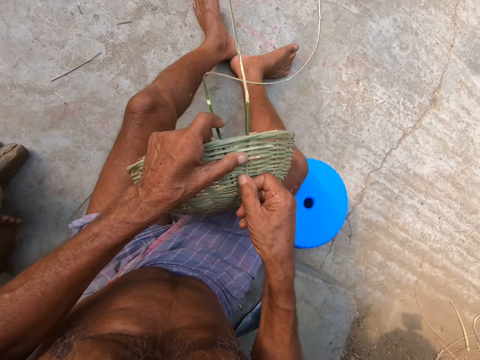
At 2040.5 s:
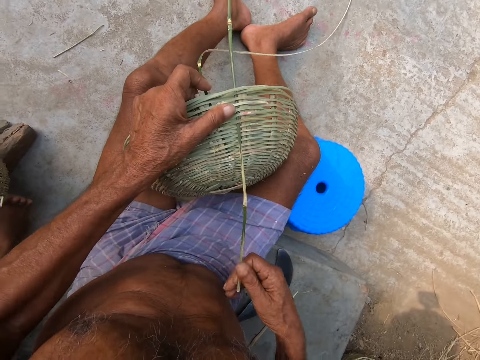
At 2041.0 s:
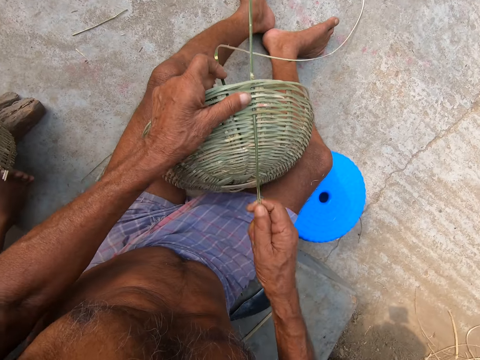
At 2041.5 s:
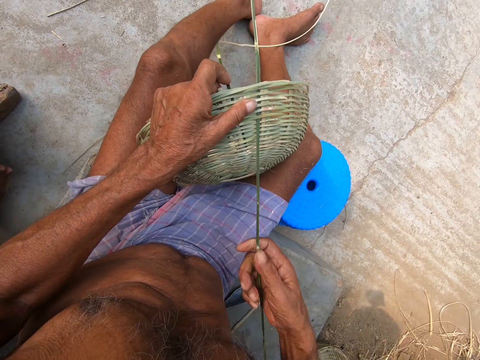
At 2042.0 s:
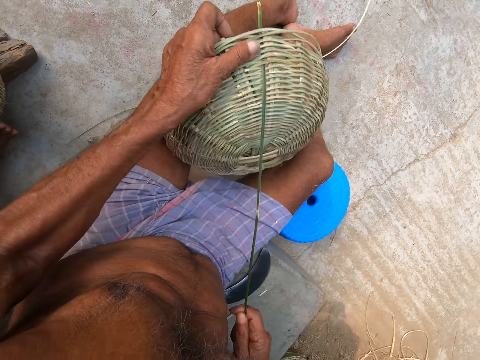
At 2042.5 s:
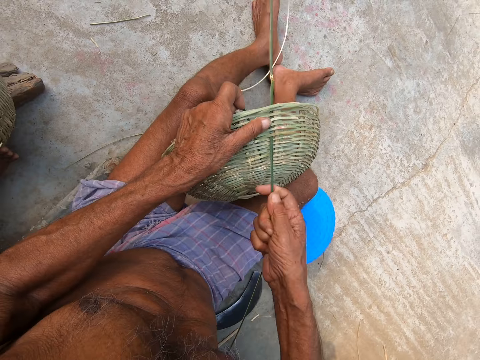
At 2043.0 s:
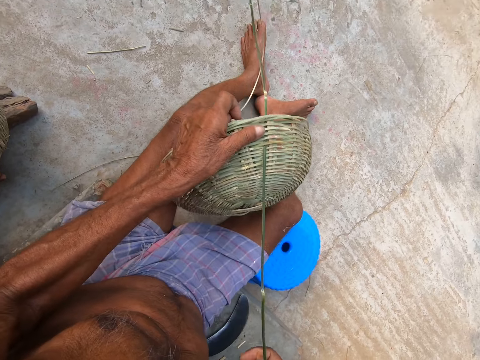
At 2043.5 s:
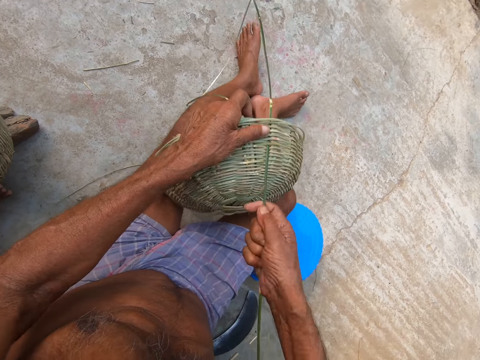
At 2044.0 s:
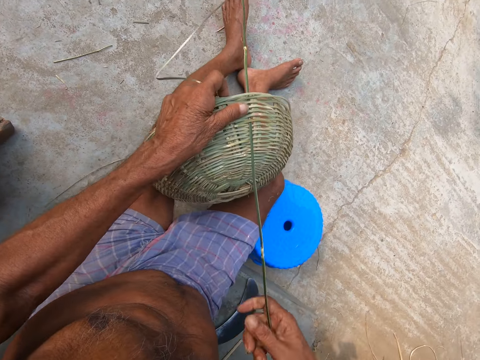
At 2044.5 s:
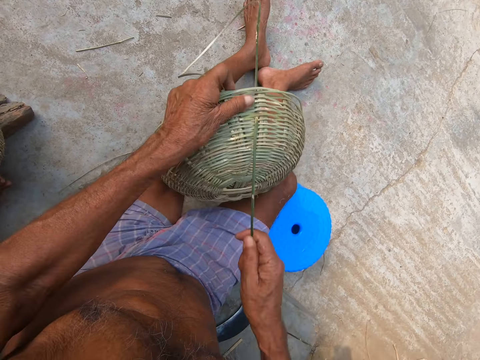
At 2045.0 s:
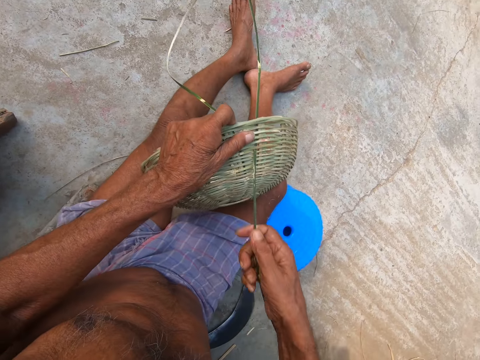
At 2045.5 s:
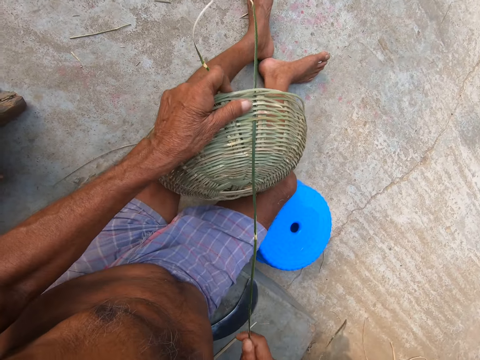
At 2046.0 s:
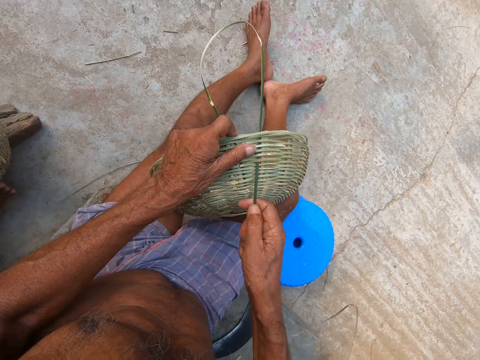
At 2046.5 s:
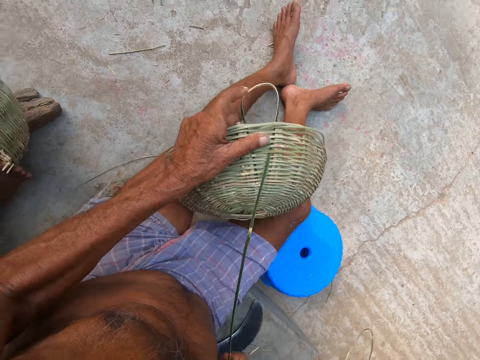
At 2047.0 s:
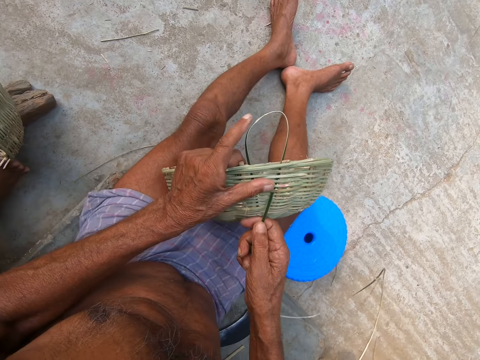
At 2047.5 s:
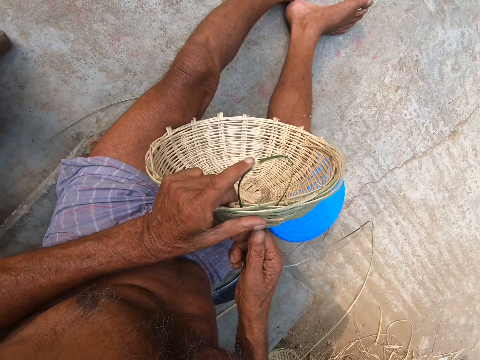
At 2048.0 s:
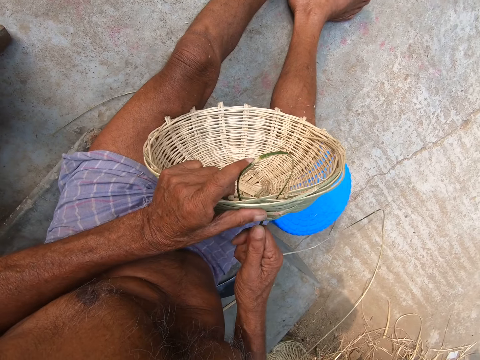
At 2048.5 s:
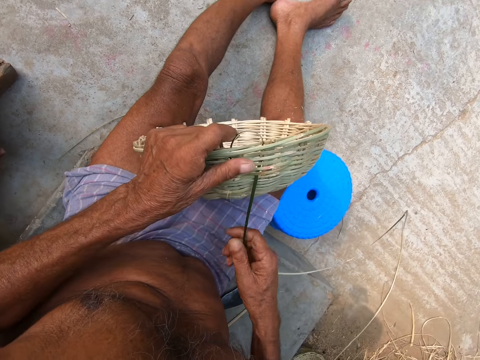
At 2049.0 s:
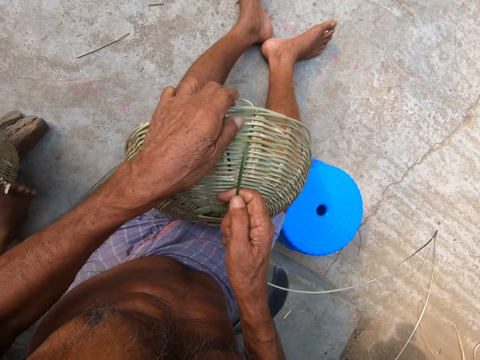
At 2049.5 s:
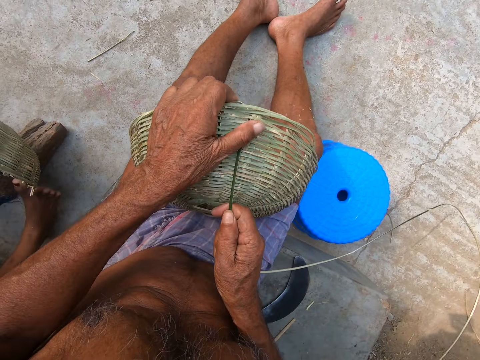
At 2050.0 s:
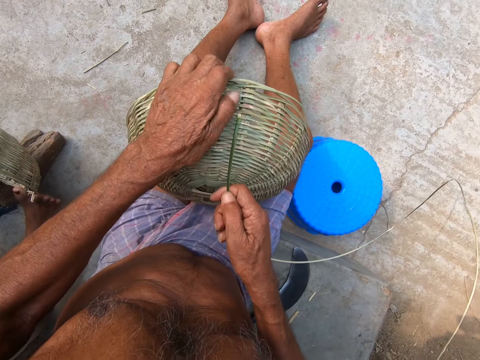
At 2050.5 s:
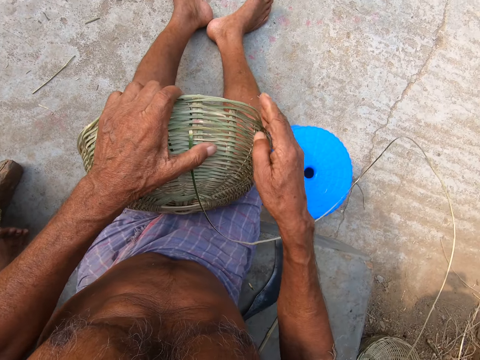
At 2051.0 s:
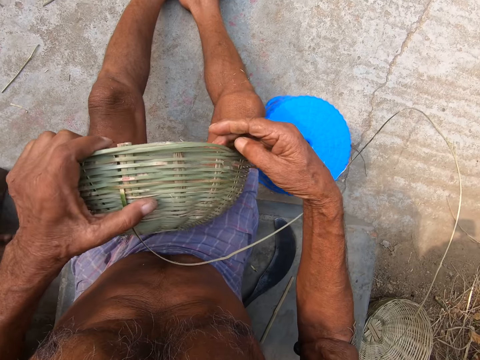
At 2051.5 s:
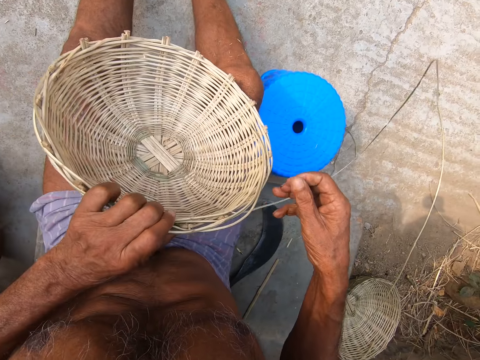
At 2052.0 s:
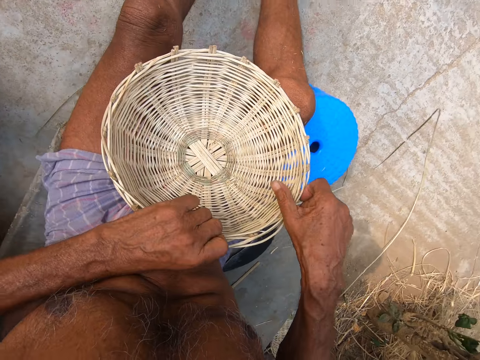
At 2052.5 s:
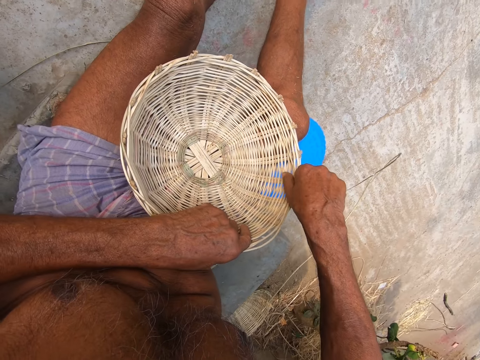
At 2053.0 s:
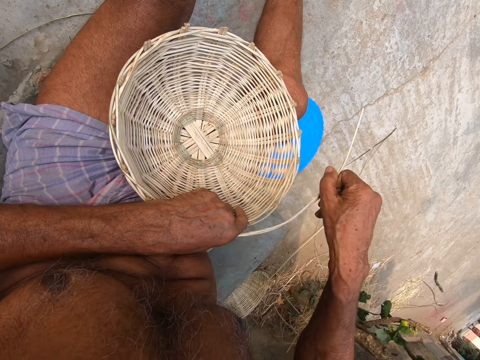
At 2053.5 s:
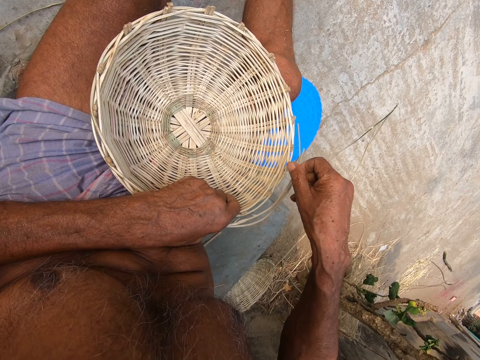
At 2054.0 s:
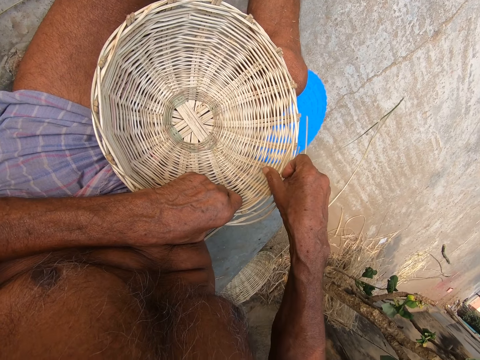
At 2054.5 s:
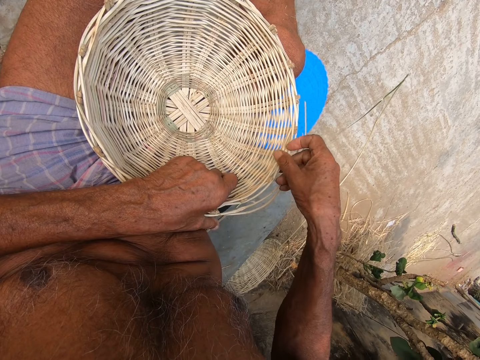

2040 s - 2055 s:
The camera wearer pulls the bamboo strip through the basket in his left hand with his right hand. He weaves the reed basket. He weaves the reed basket again. He turns the basket. He adjusts the bamboo strips on the basket with his right hand. He removes the reed on the basket.

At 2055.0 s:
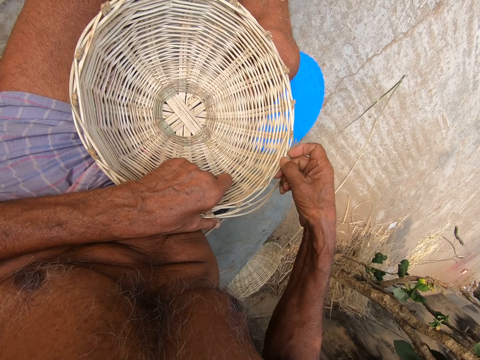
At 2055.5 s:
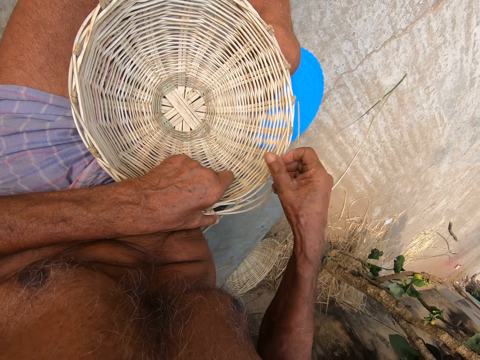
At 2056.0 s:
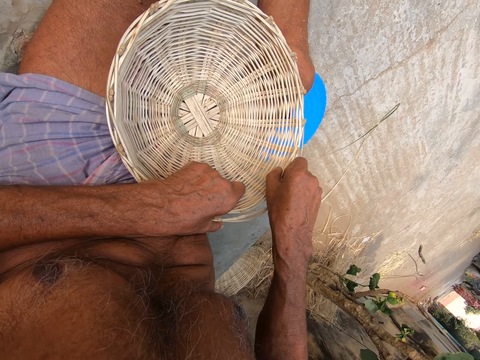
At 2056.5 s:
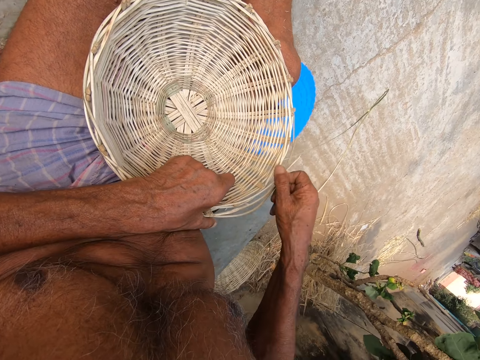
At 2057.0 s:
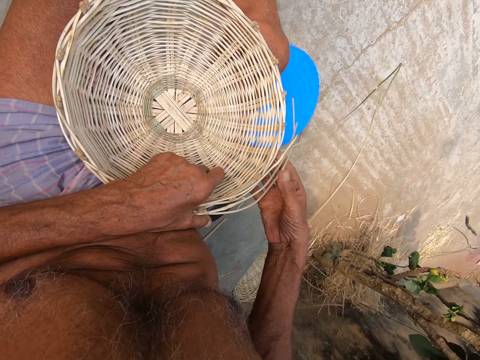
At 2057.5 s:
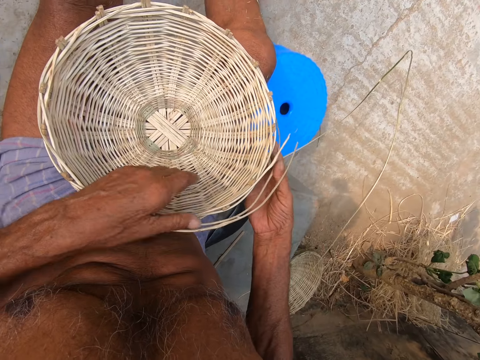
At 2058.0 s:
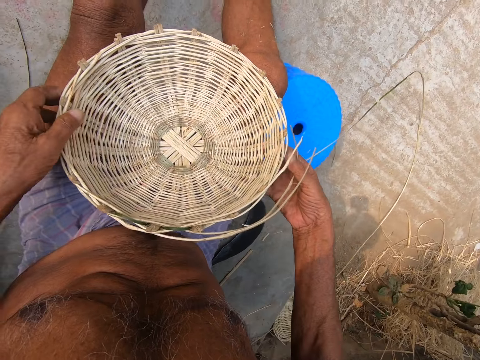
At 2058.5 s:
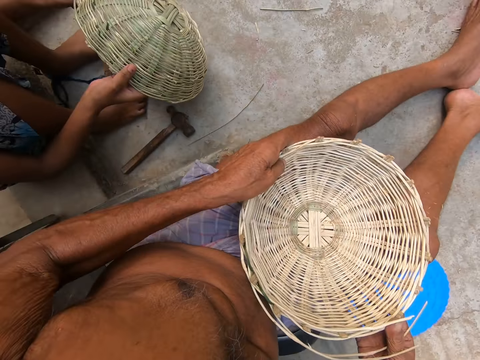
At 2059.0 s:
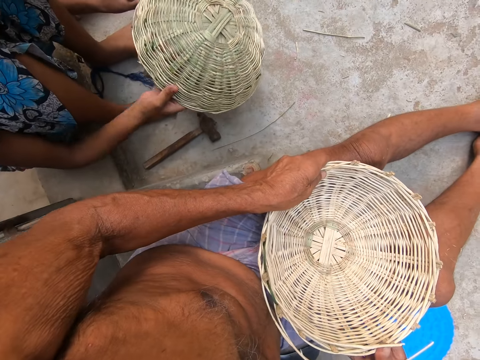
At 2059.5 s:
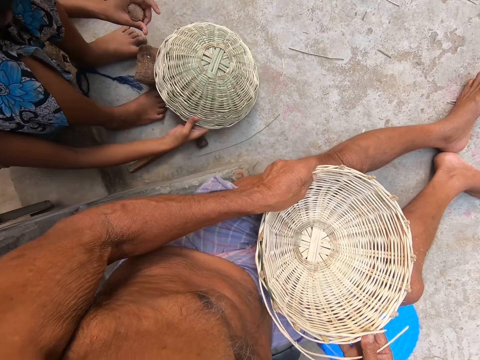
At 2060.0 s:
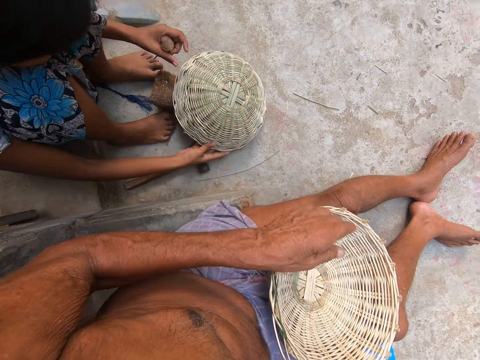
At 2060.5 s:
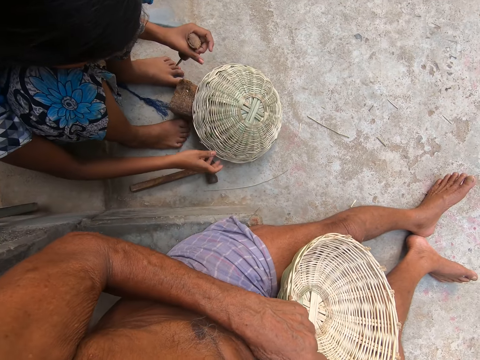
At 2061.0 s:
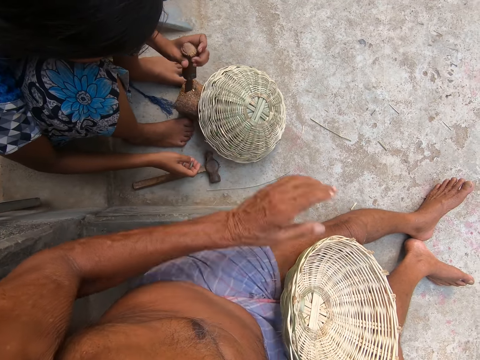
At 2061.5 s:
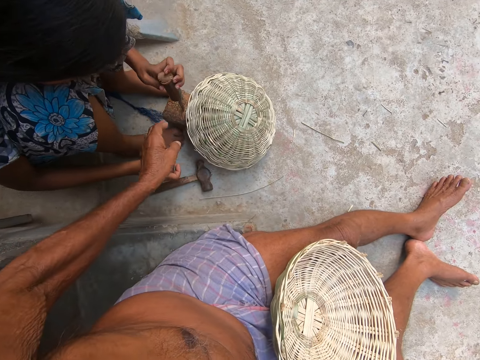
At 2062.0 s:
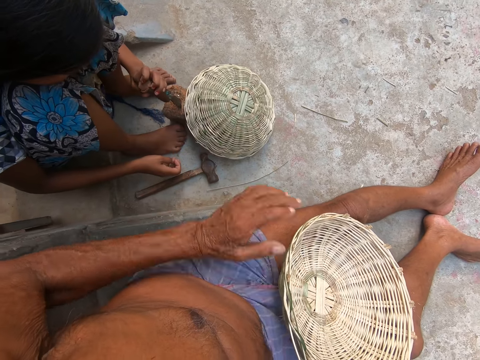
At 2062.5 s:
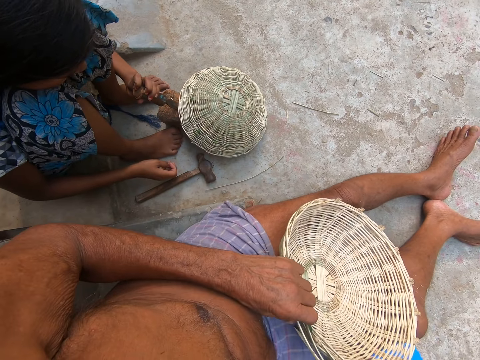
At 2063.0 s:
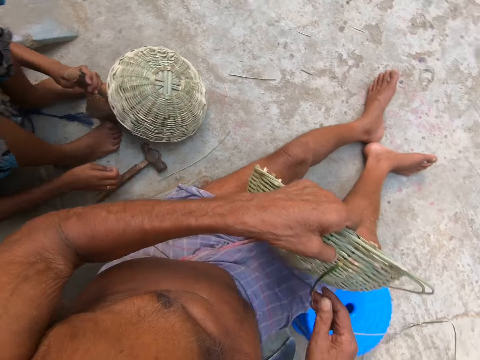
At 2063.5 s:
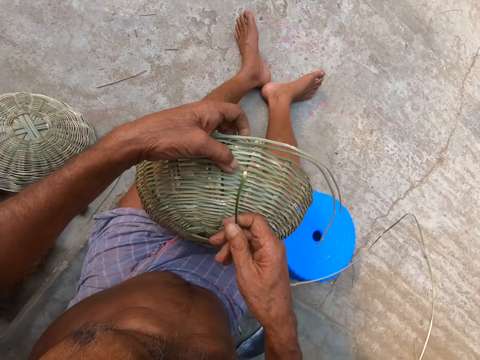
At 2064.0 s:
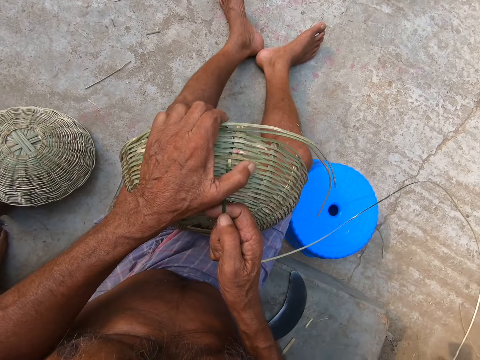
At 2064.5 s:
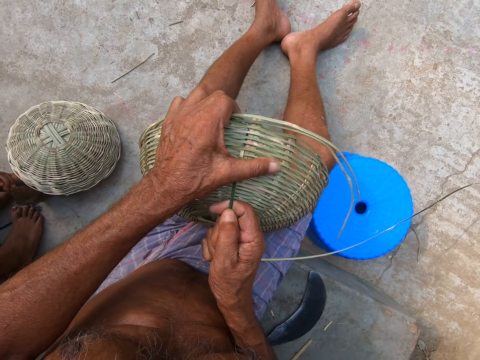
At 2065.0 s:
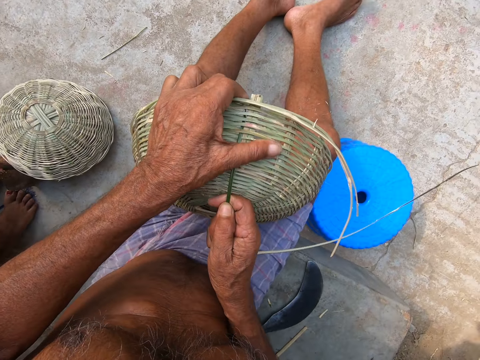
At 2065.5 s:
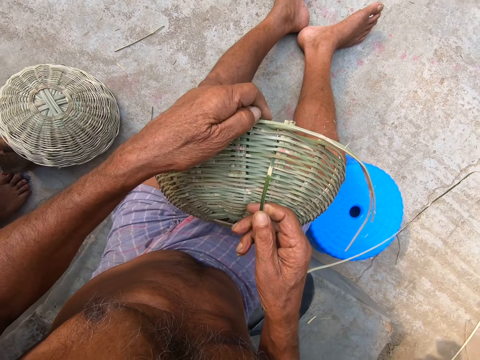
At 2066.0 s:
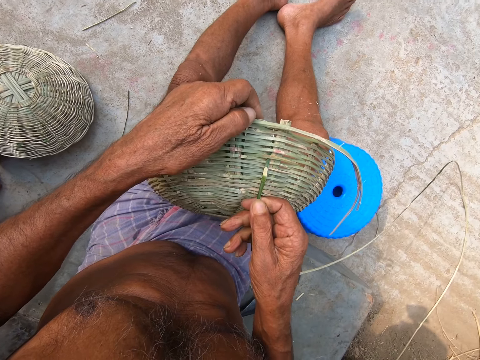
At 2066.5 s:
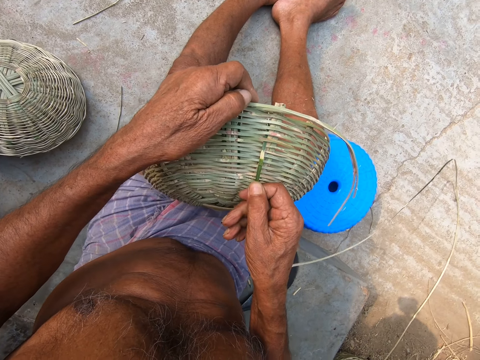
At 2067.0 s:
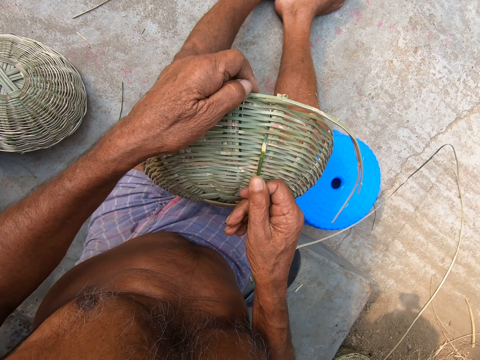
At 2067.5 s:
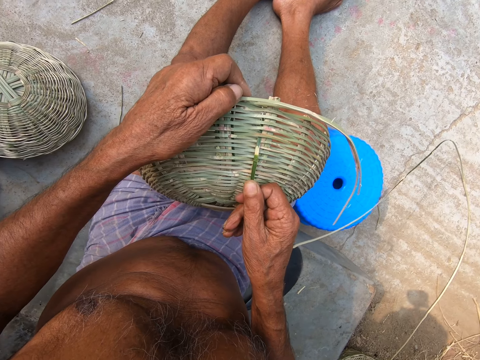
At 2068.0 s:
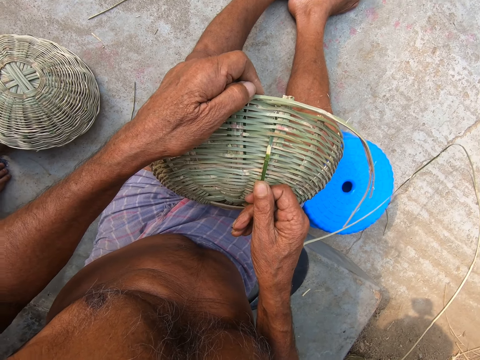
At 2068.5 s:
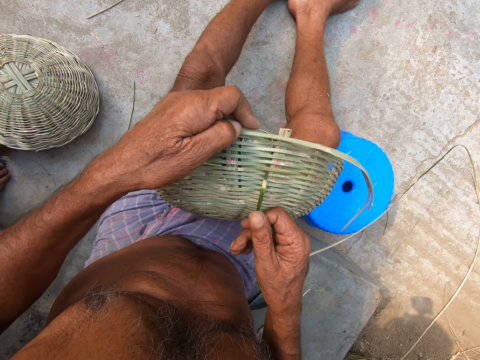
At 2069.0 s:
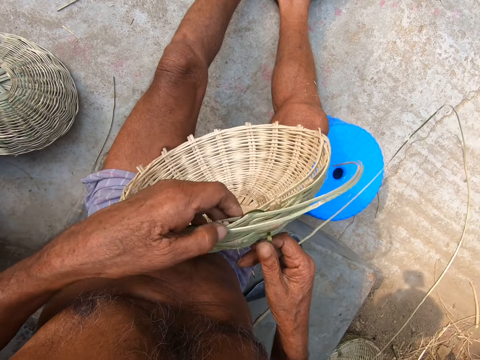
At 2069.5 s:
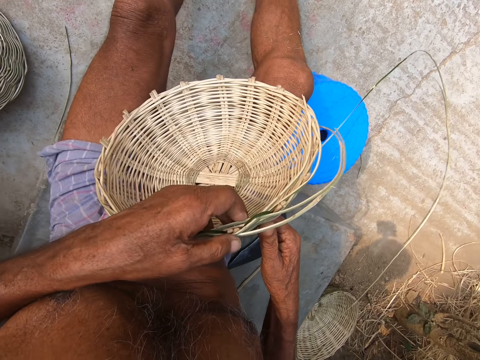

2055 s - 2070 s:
The camera wearer removes the reed on the basket. The woman picks the basket from the ground with both hands. The woman places the basket on the ground with her right hand. The camera wearer interacts with the girl and talks with the girl. The woman places the chisel in her left hand on the piece of wood on the ground. The camera wearer turns the basket. The girl picks the hammer from the ground with her right hand. The camera wearer pulls the bamboo strip in the basket with his right hand. He holds the basket.
